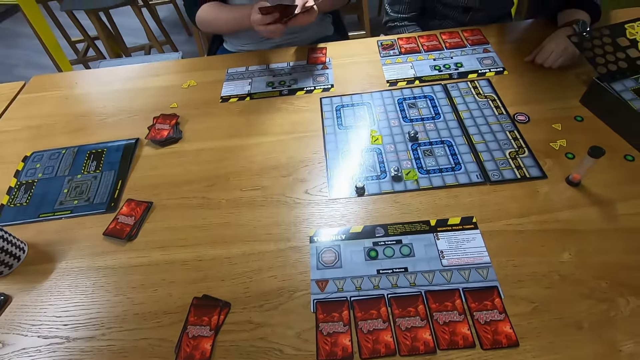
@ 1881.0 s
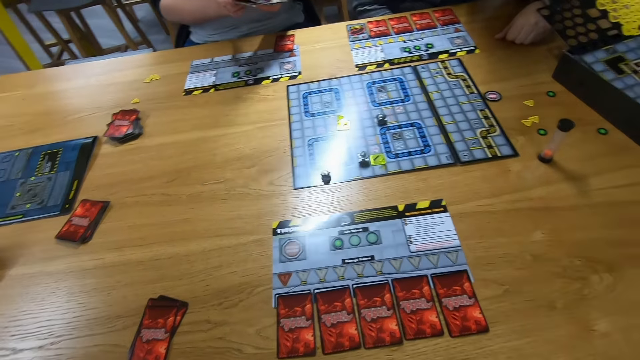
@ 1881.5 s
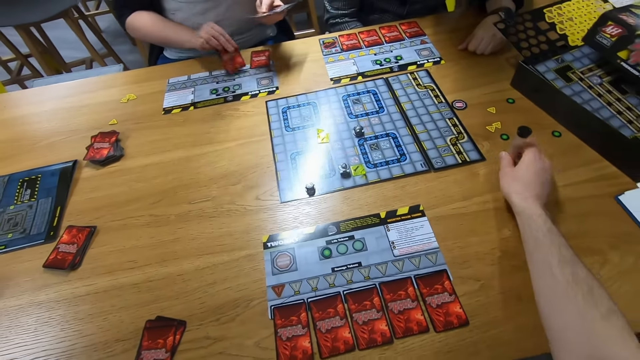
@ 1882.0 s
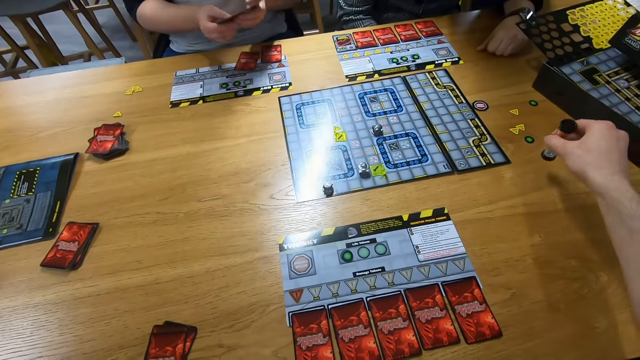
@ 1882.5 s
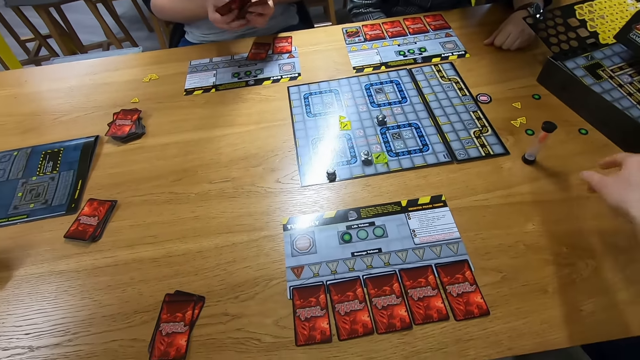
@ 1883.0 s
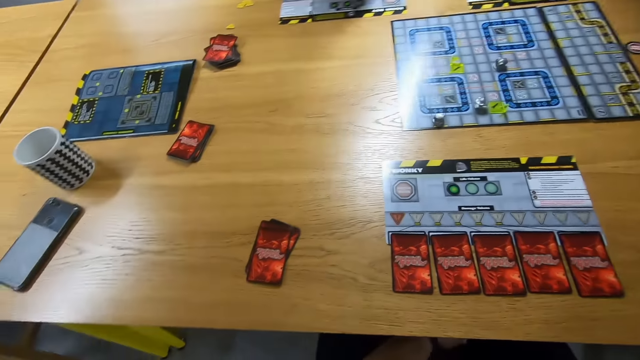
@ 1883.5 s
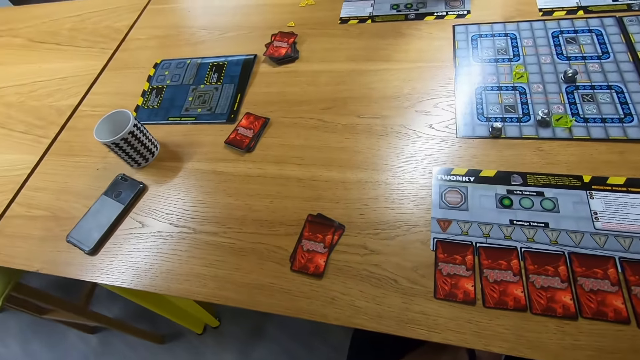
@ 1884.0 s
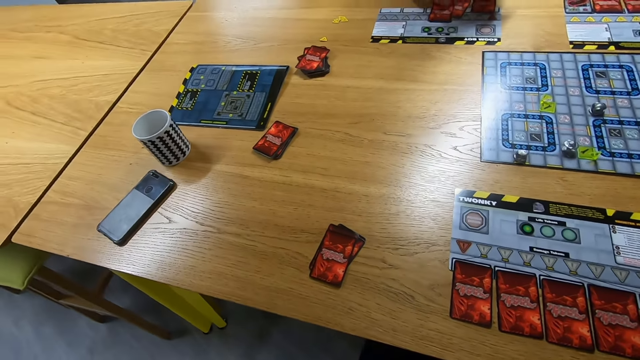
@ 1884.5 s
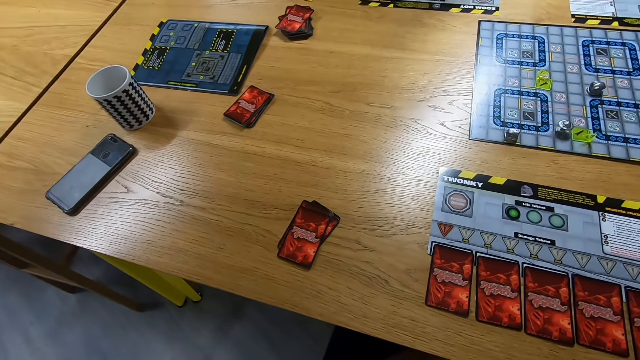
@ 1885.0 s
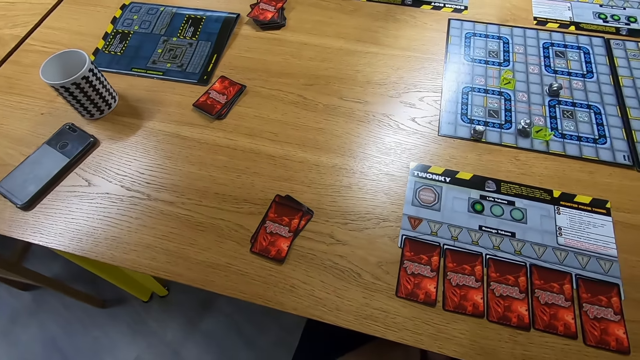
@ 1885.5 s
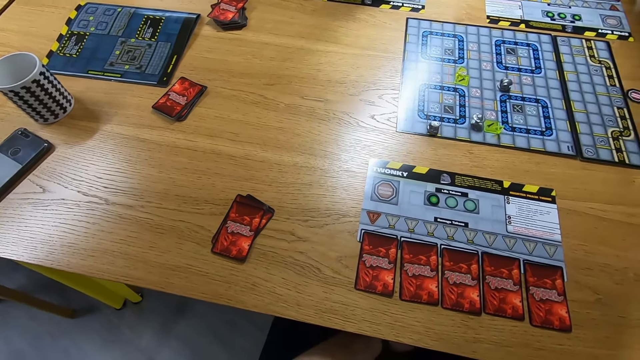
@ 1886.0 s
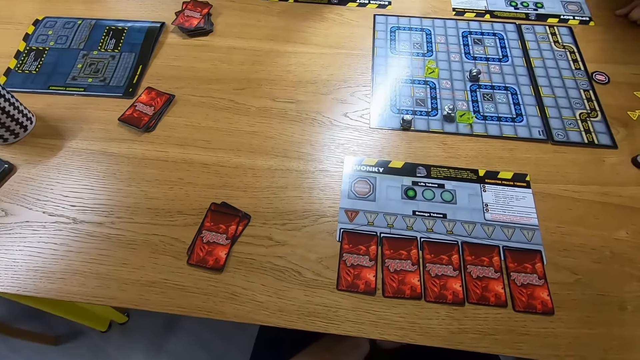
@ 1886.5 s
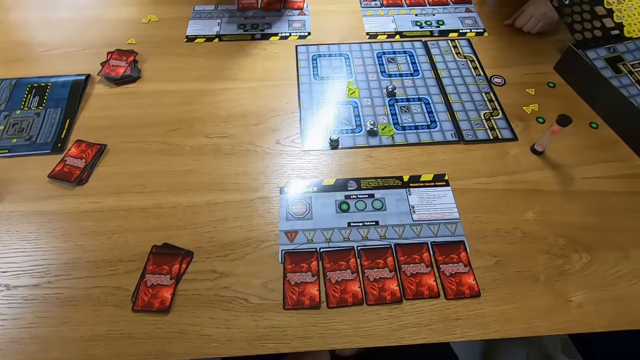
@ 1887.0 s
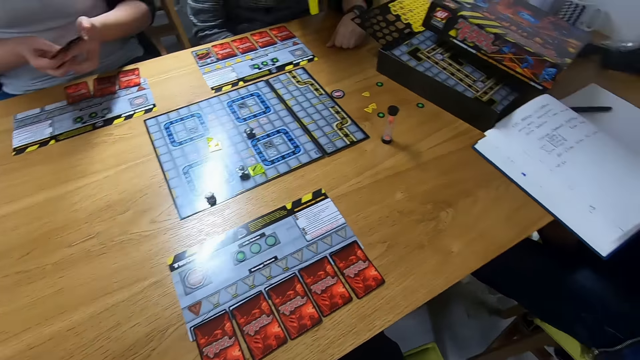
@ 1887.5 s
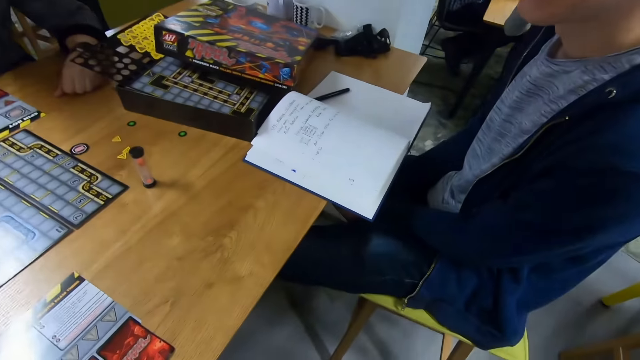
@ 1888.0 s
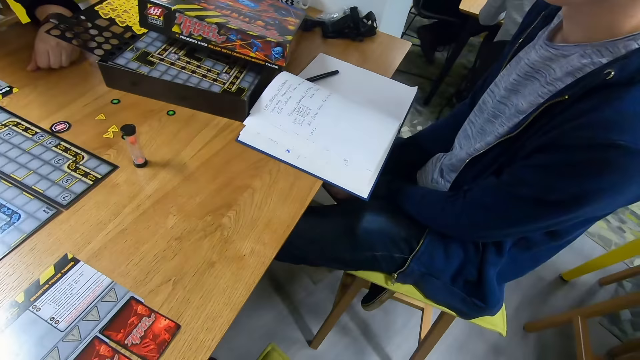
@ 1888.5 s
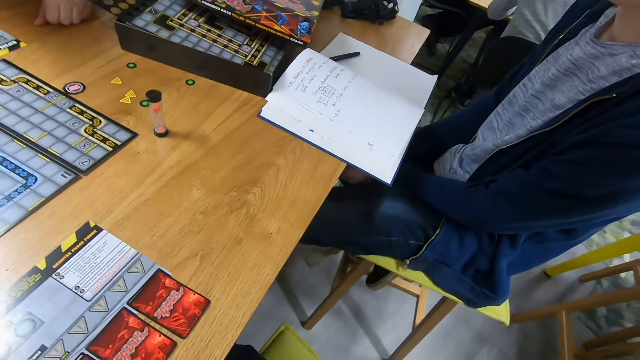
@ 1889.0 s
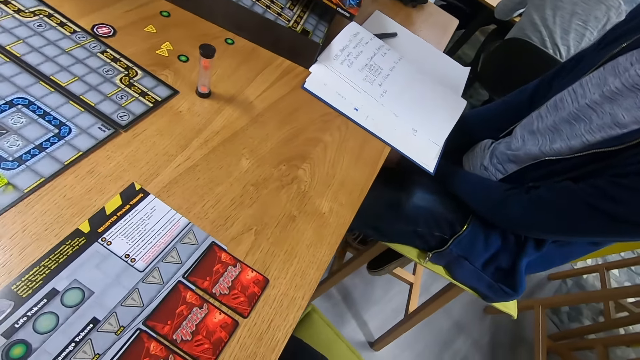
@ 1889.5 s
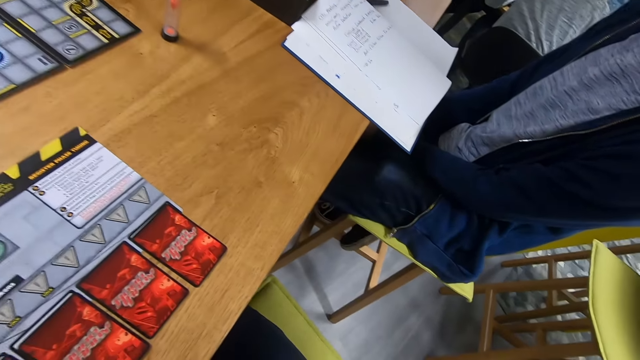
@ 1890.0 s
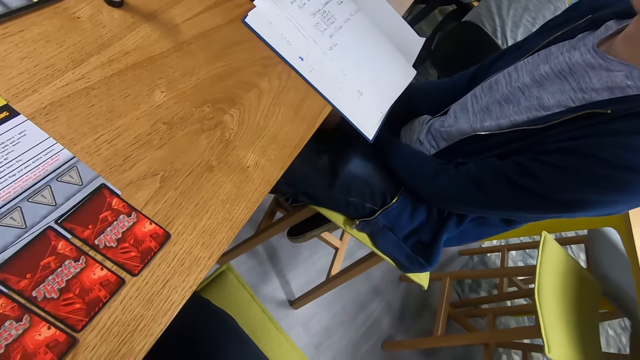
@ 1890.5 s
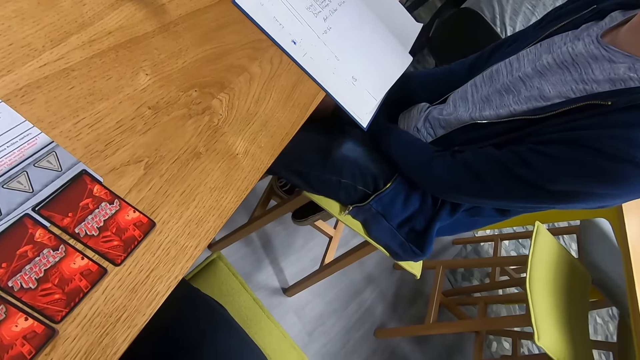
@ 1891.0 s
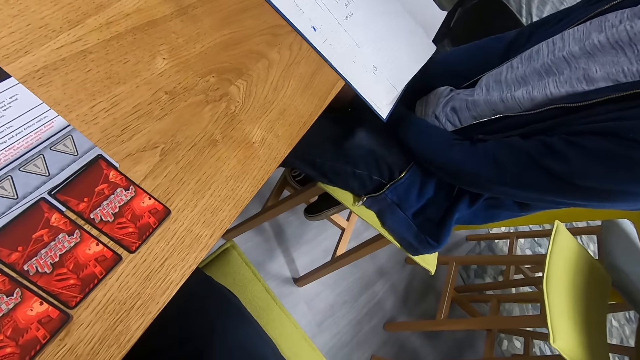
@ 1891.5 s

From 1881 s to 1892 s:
A person picks a card. The person plays the card. The person places the card on the table. The camera wearer flips the sand timer. The person shuffles the cards. The camera wearer looks around. A man sits on the stool.

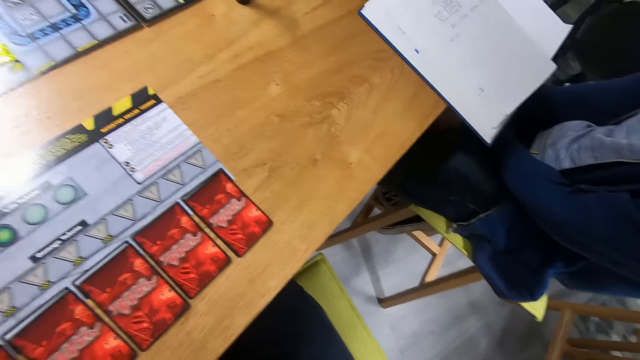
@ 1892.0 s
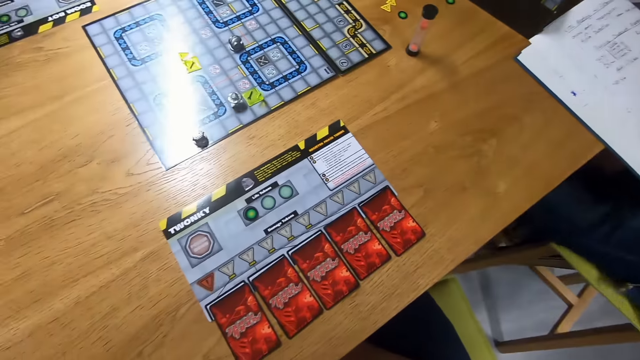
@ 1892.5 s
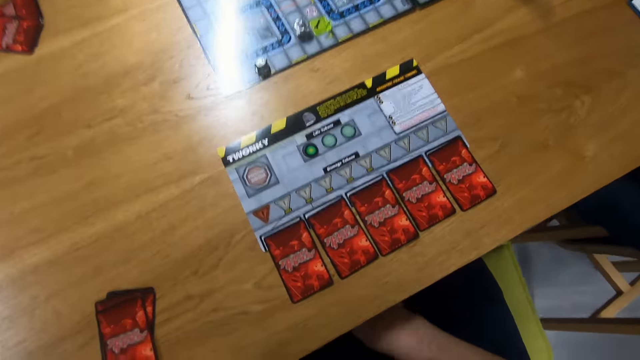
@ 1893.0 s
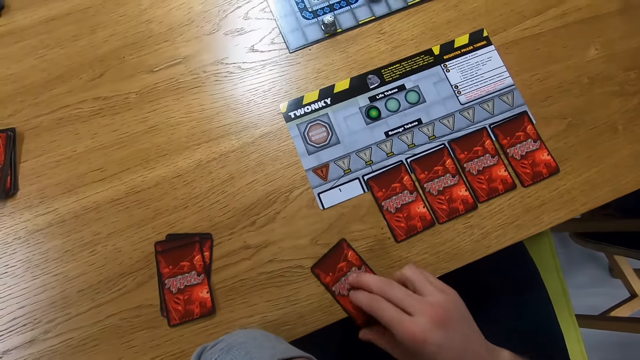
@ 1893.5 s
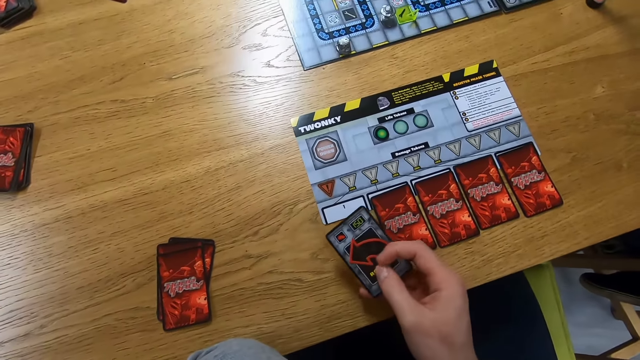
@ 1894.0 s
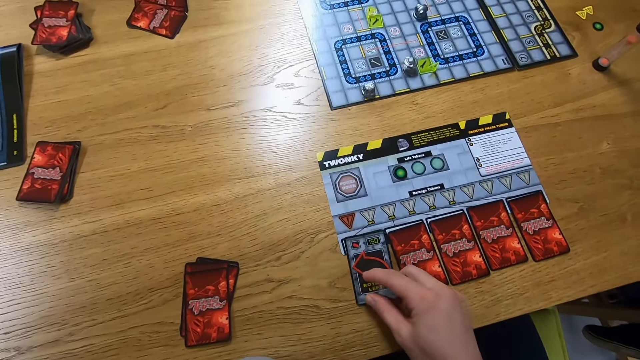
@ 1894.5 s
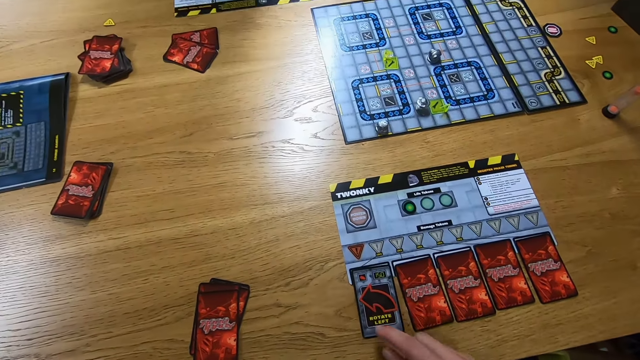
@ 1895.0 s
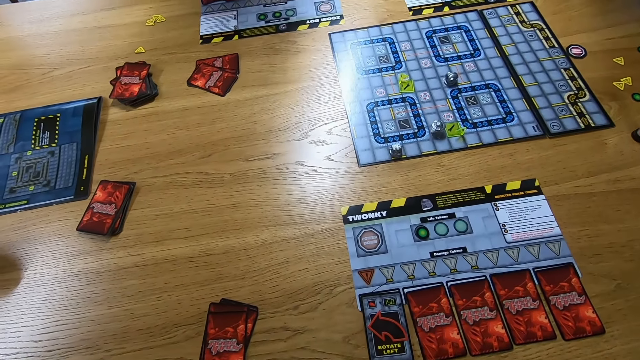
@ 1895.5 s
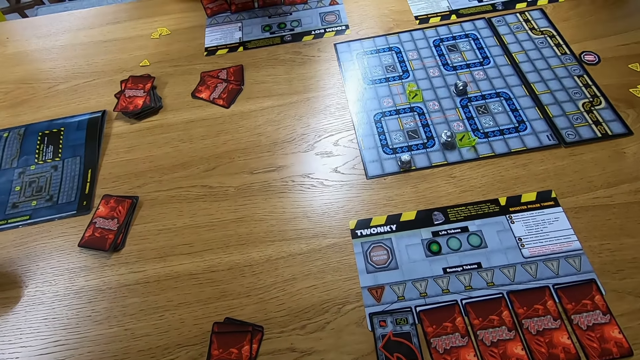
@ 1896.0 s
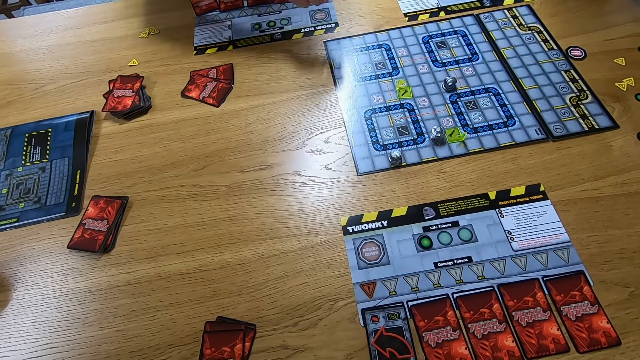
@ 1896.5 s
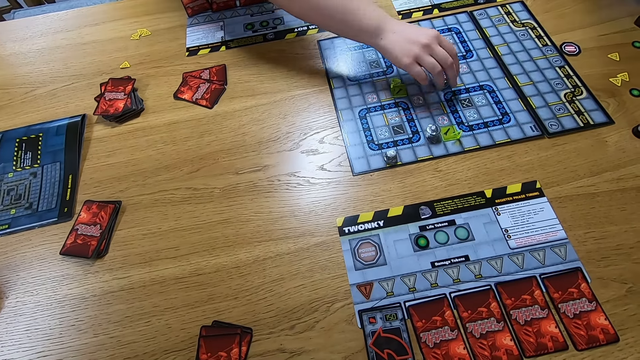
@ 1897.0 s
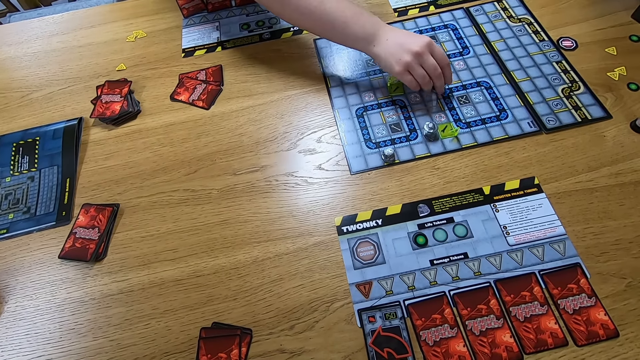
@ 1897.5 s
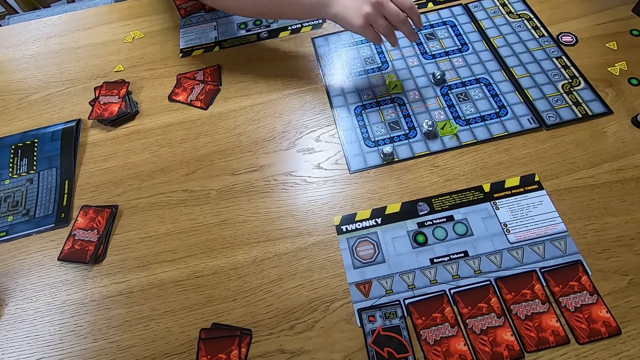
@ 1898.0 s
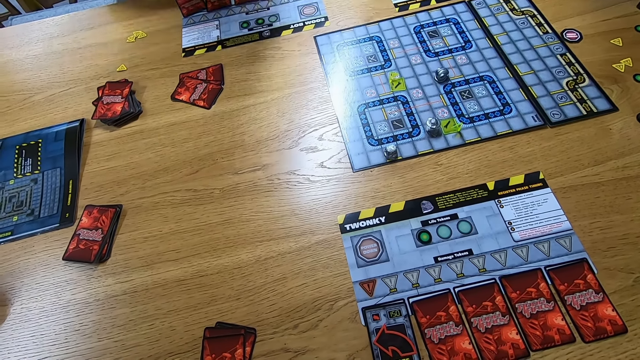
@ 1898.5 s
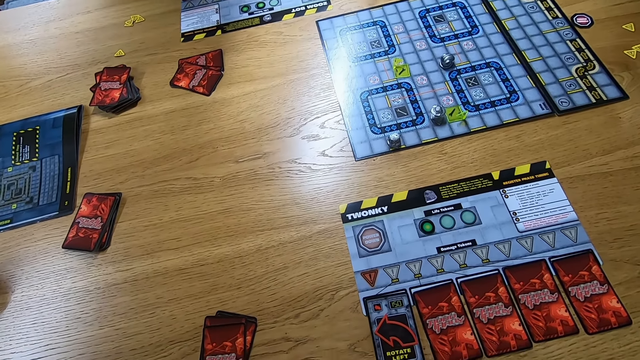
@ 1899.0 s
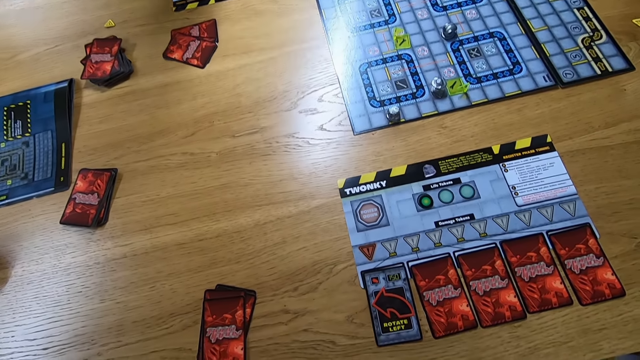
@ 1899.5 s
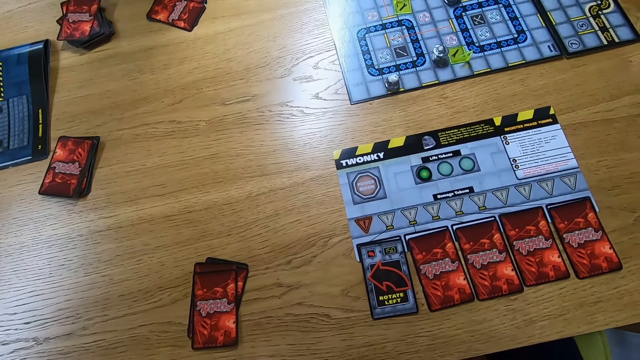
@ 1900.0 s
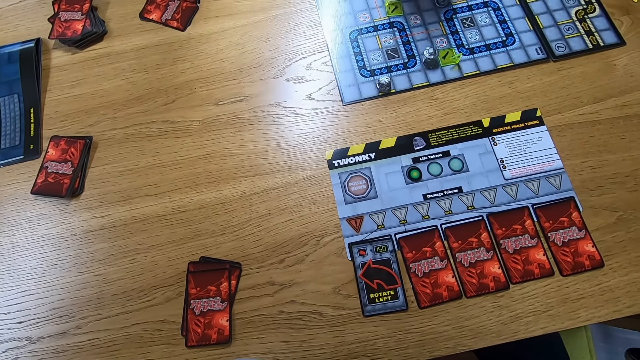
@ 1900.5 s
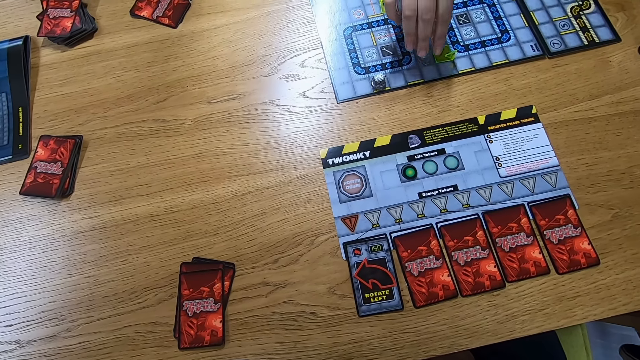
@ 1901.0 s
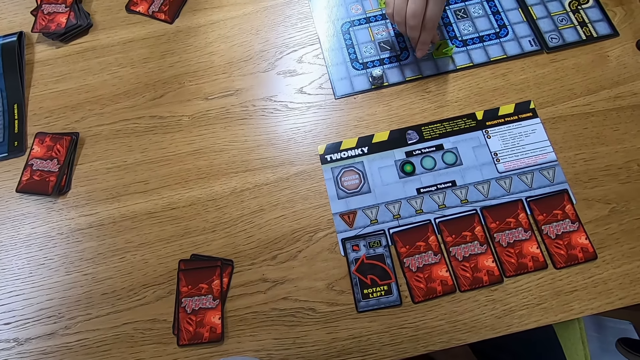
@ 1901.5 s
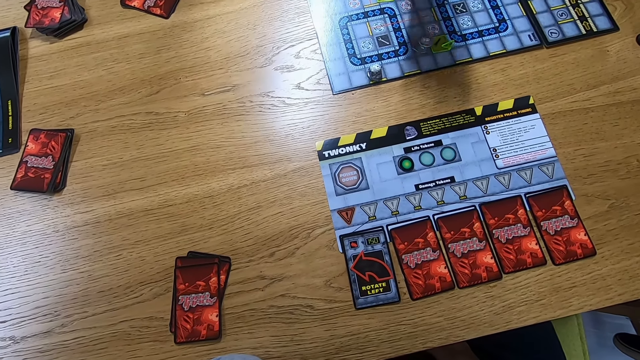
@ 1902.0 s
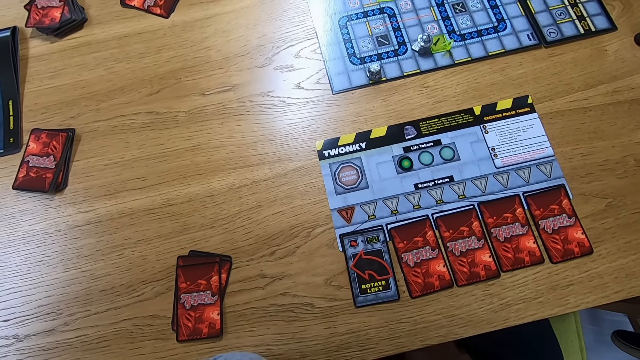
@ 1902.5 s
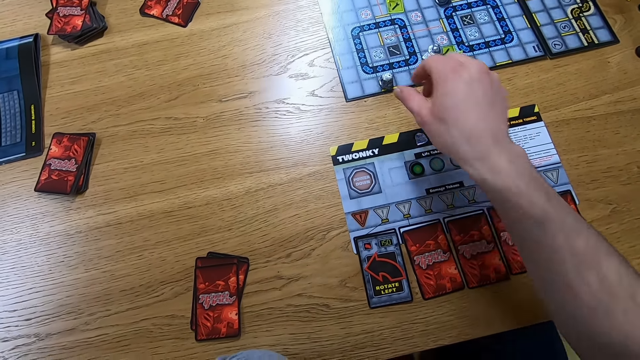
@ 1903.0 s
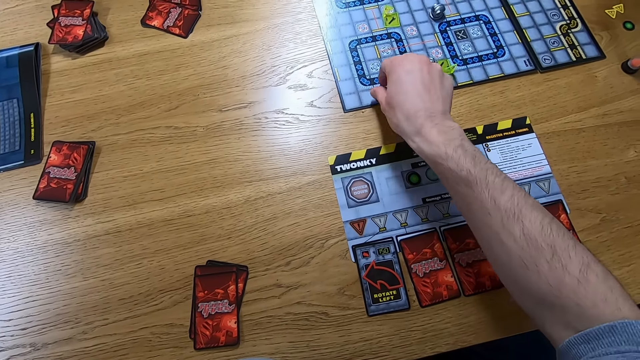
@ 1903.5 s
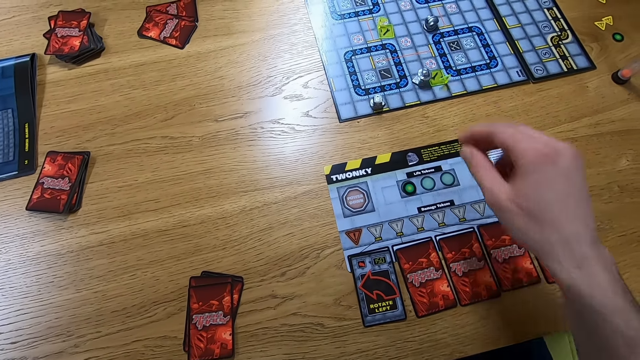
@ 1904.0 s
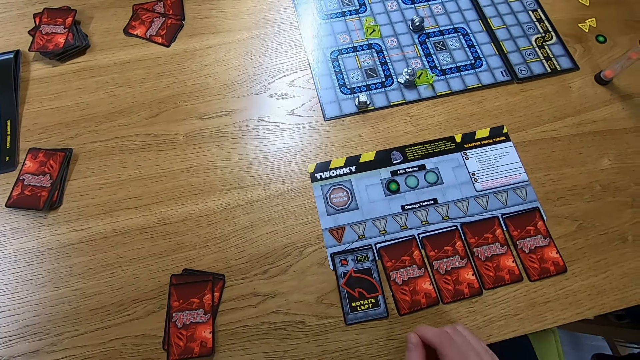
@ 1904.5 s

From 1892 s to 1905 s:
The camera wearer turns a card. A person moves a robo rally robot on the board. Another person moves a robo rally robot on the board. The camera wearer moves a robo rally robot on the board.
